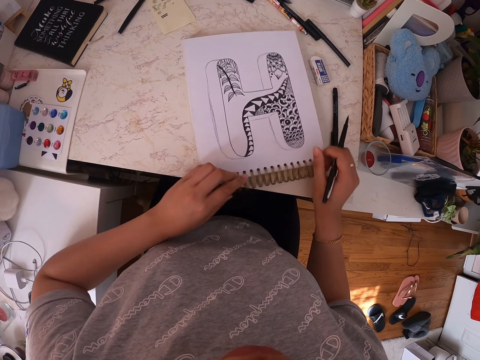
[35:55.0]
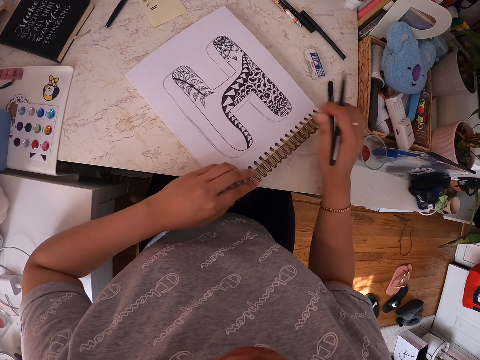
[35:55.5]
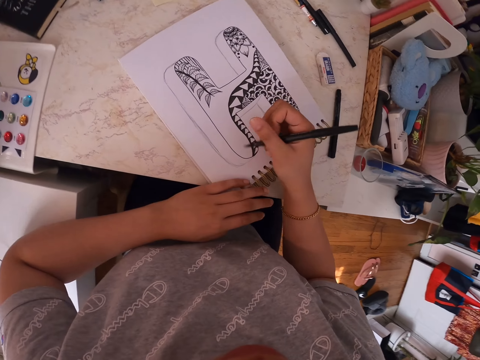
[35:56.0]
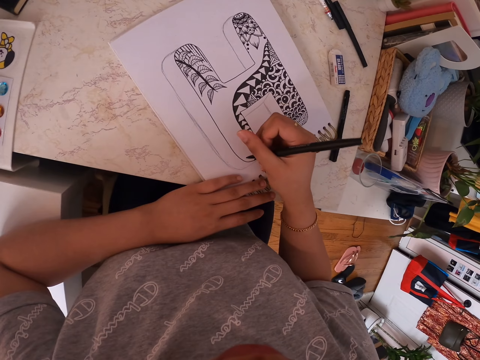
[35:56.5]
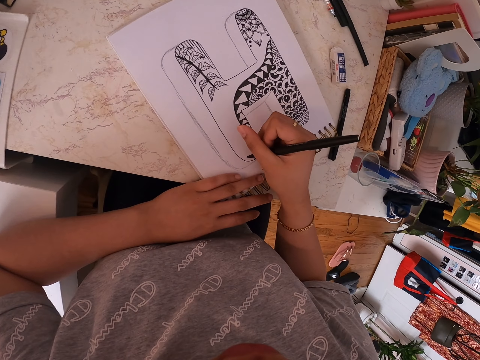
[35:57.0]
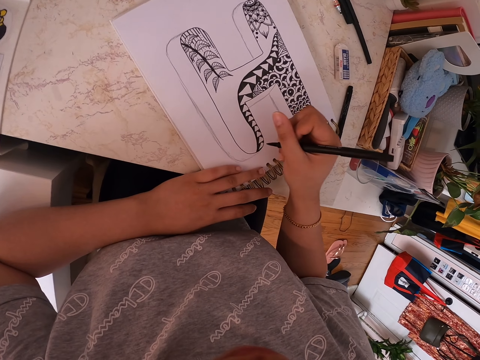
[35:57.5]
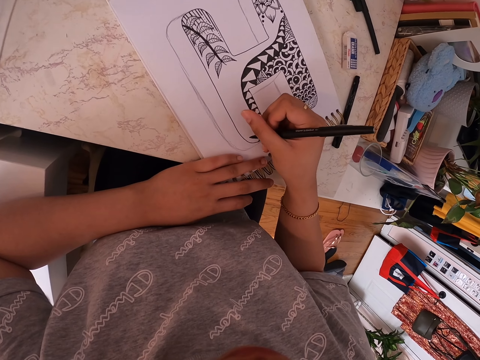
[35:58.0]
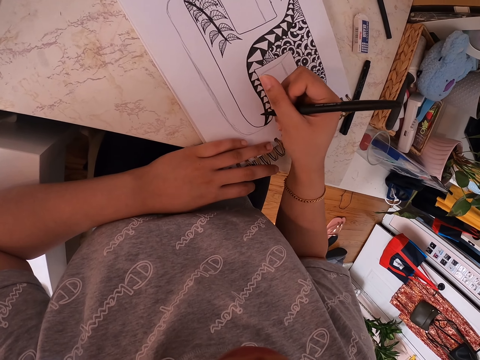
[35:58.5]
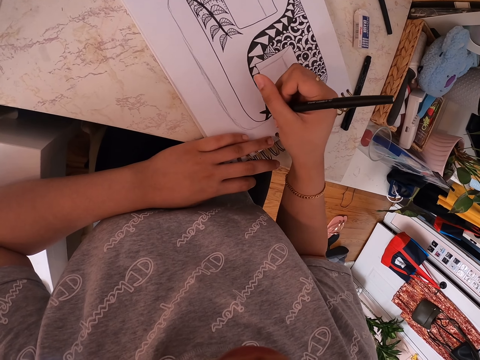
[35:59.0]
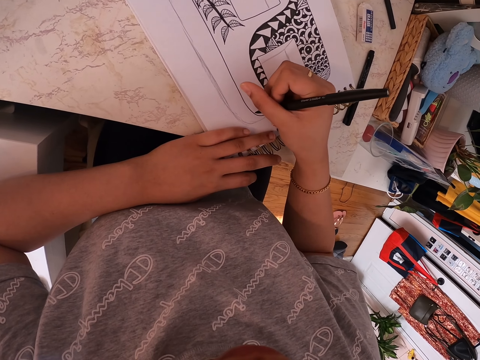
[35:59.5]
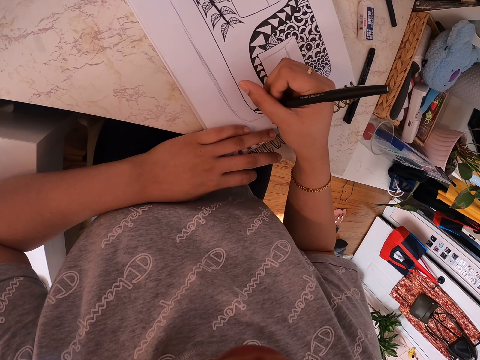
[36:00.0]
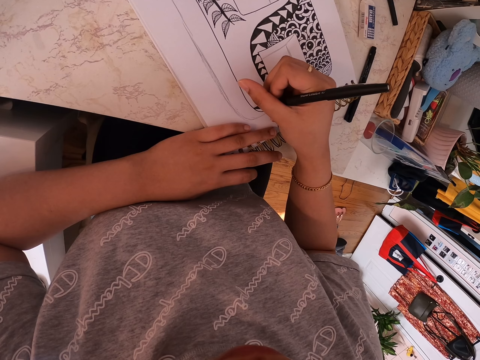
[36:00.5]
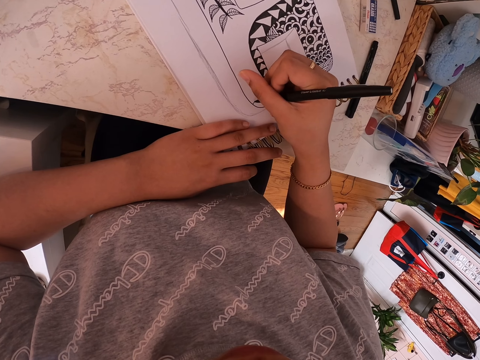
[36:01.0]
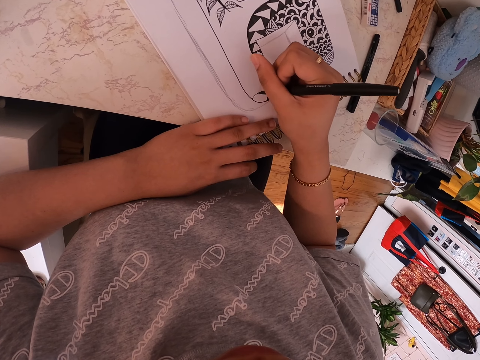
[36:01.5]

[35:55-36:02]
The camera wearer draws on the drawing book using a marker pen.

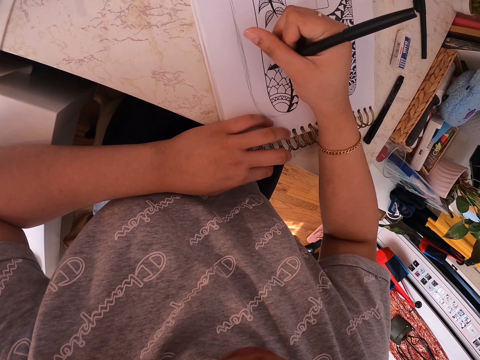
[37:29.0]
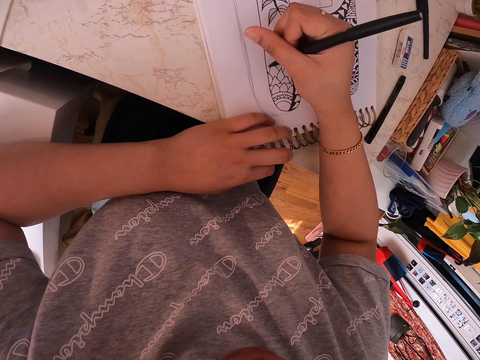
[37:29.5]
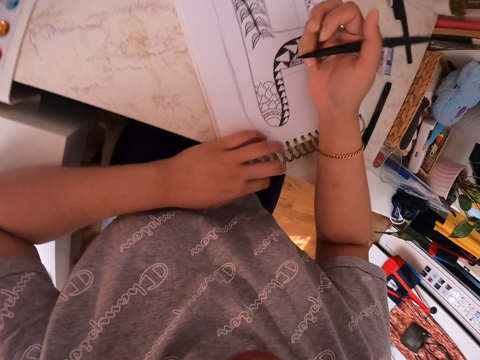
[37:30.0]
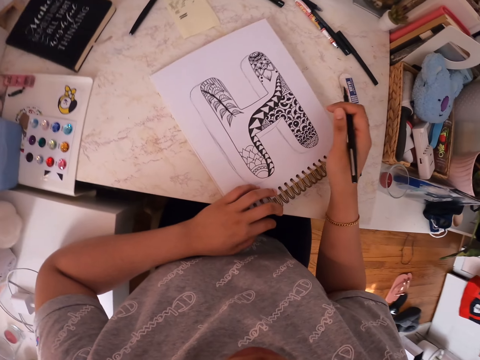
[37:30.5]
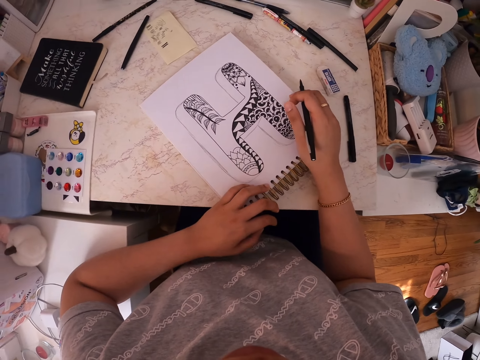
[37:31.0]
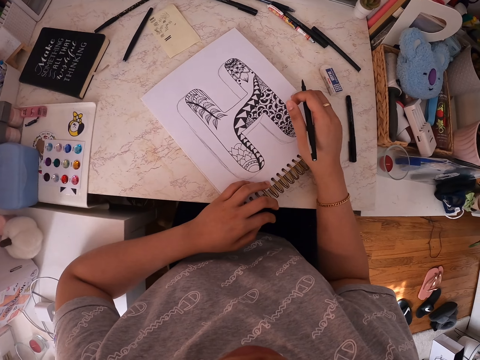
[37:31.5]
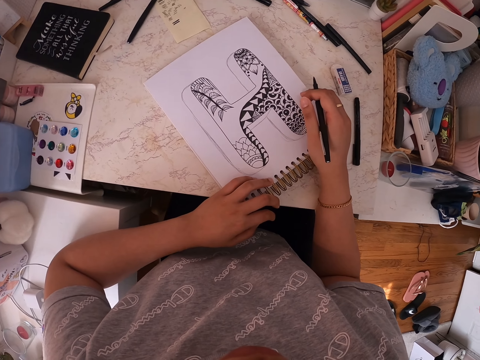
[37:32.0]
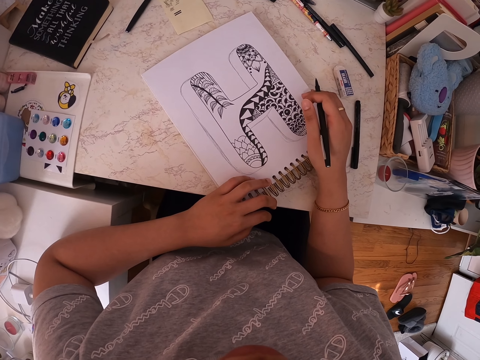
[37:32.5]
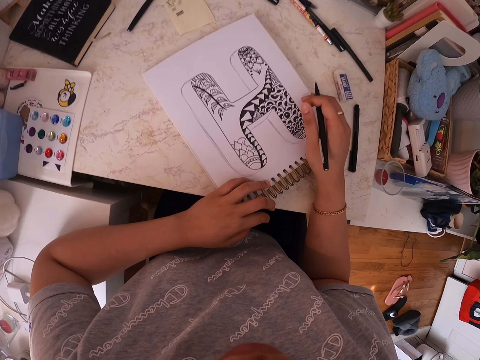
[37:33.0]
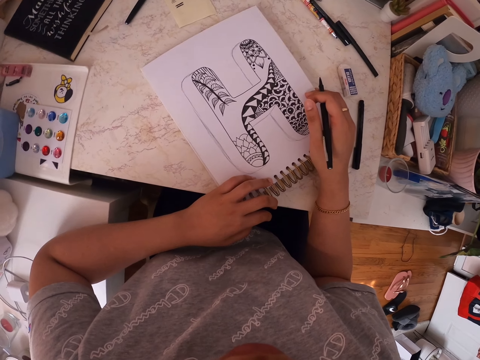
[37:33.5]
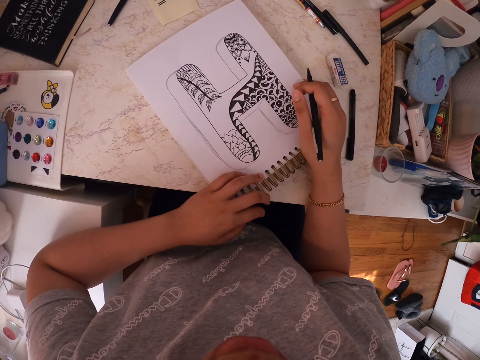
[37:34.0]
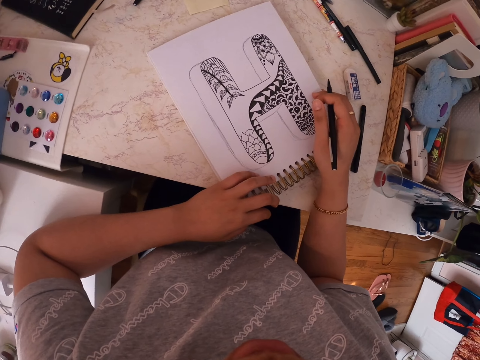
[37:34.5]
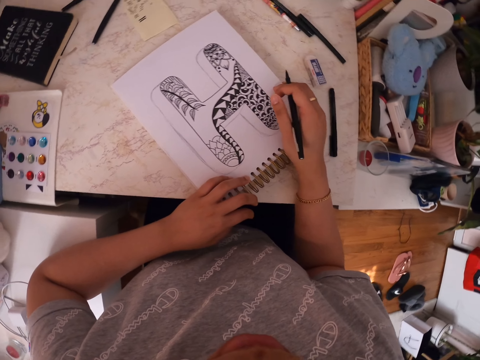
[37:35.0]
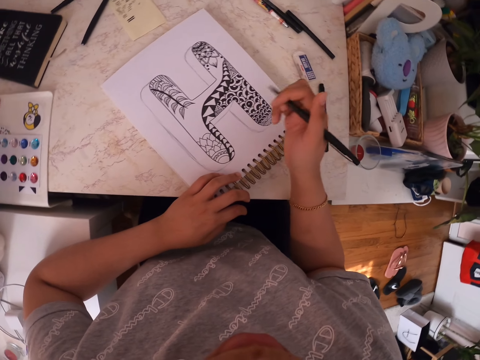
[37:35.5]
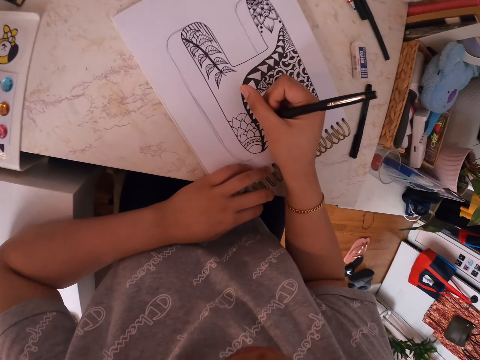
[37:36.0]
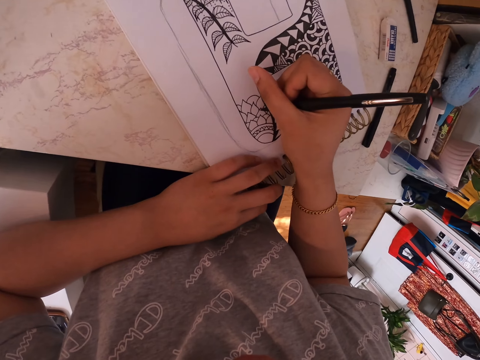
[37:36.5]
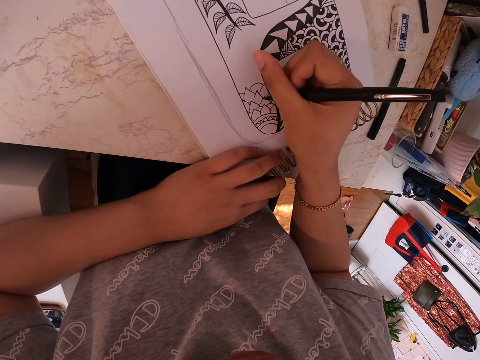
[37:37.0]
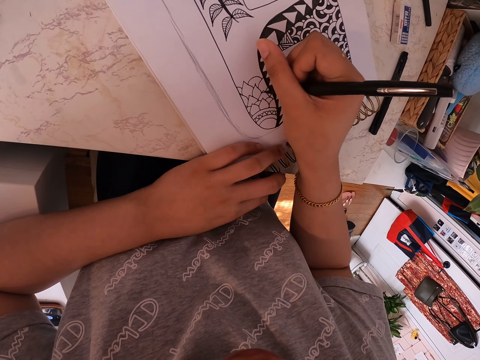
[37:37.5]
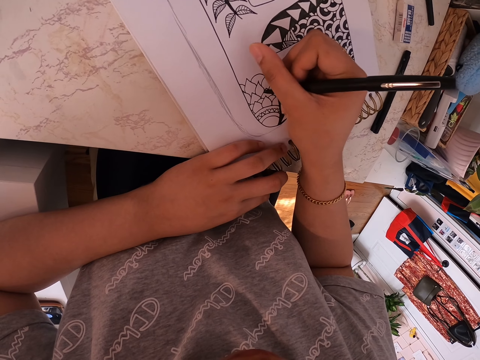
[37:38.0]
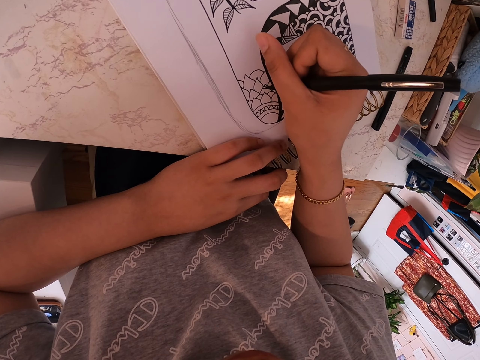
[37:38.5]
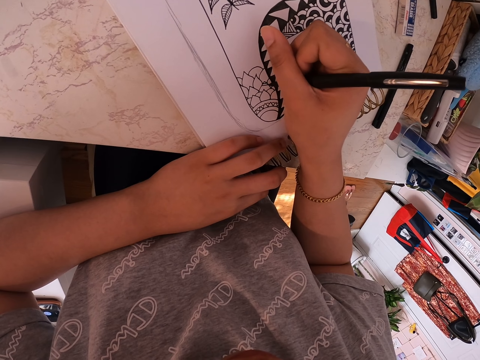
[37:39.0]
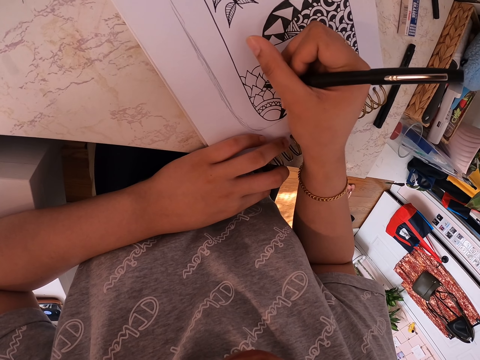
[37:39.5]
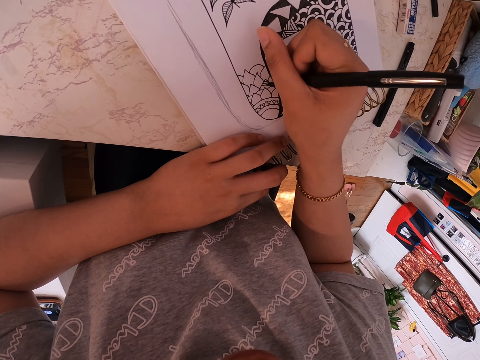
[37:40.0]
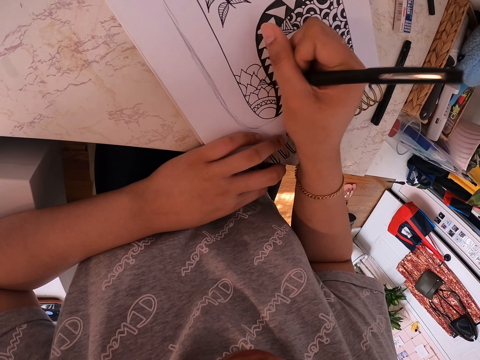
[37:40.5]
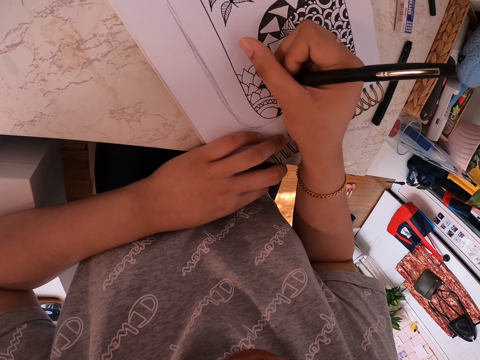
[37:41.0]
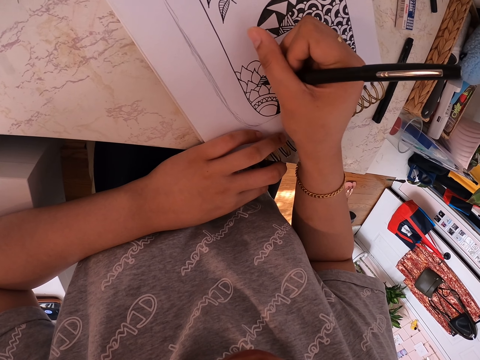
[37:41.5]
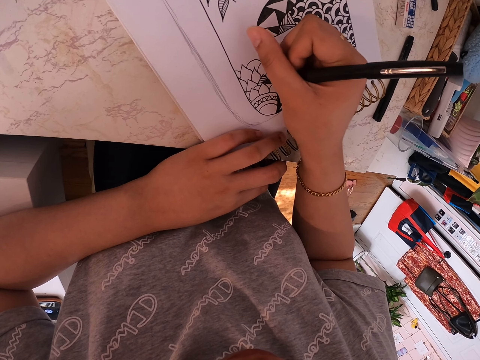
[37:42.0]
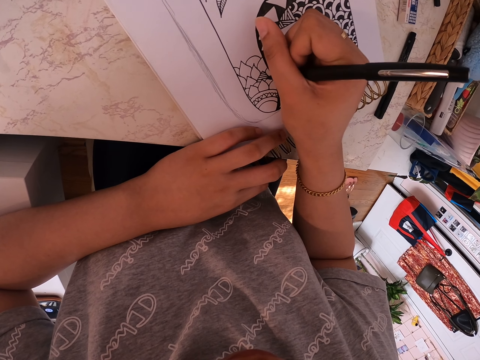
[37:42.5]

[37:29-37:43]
The camera wearer stares at a drawing. He puts his hand on the drawing book. He draws on the drawing book using a marker pen.

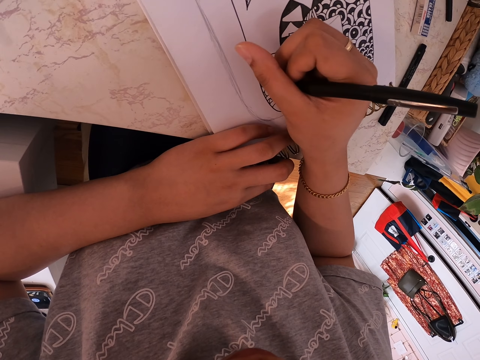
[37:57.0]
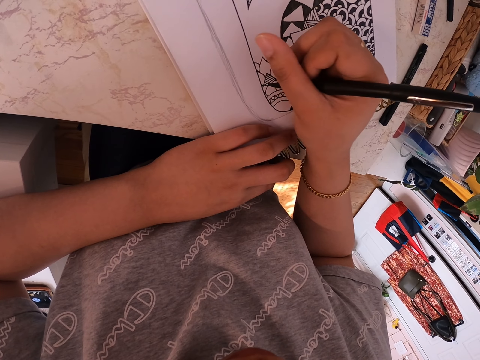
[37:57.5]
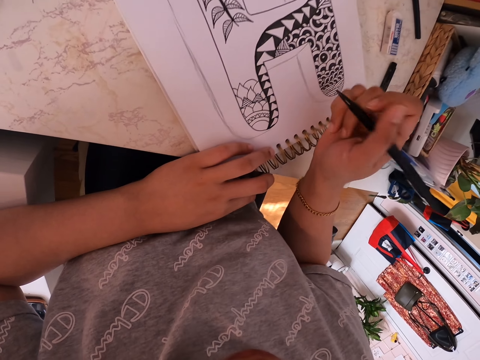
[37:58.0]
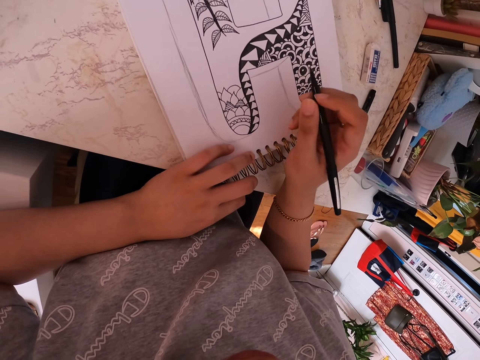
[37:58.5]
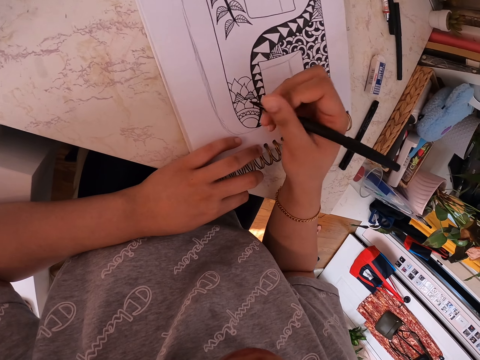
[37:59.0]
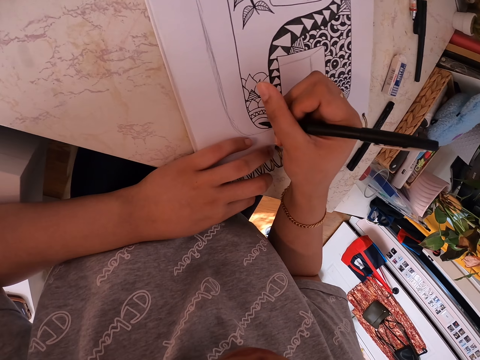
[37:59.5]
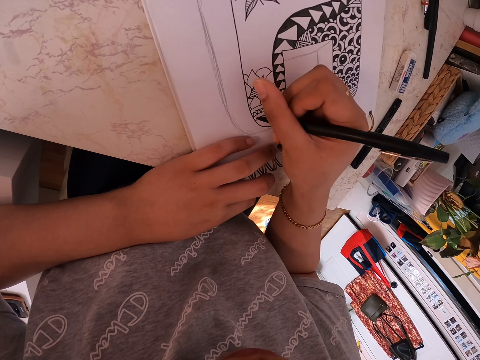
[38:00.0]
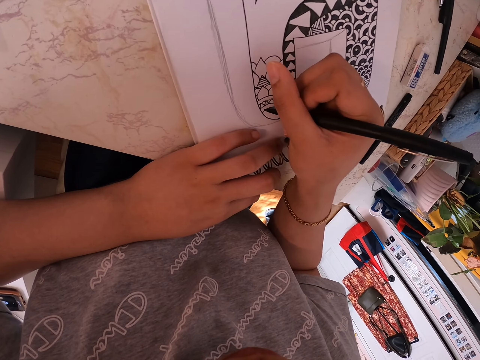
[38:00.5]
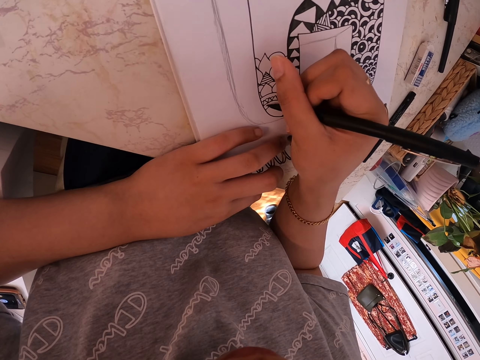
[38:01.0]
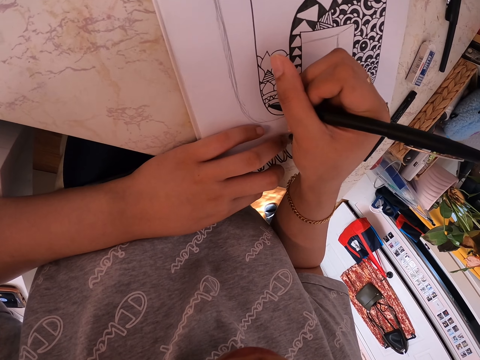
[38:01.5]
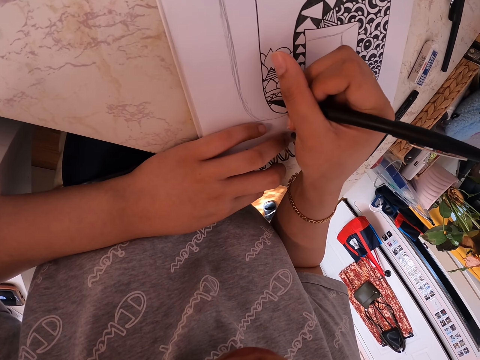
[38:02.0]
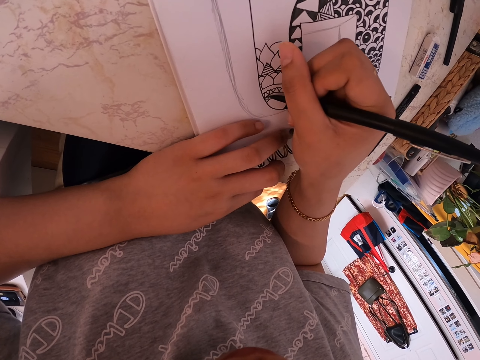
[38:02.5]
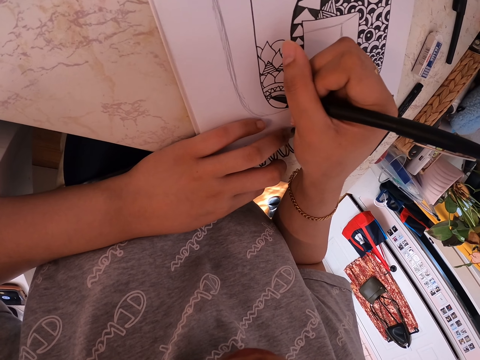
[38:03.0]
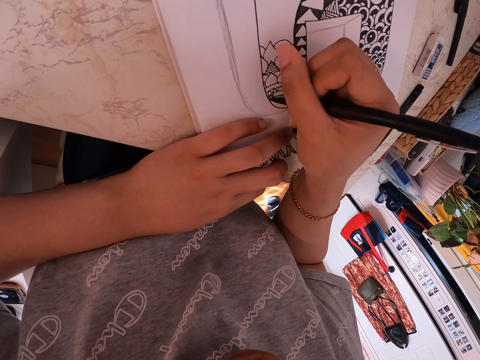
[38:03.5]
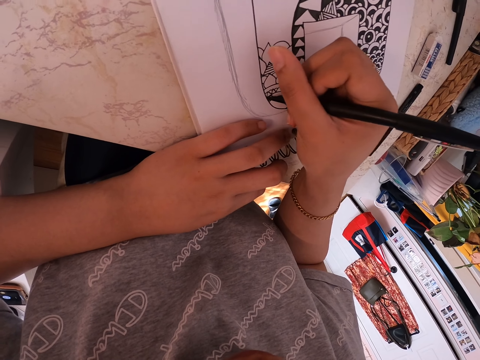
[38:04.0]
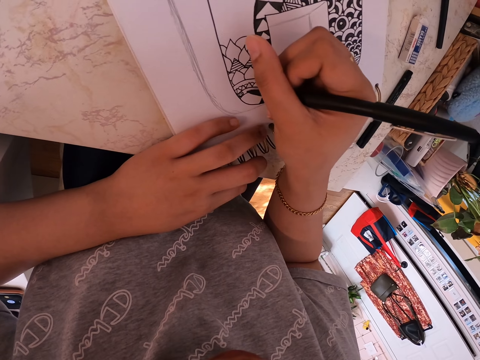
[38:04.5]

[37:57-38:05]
The camera wearer pushes the drawing book. They draw on the drawing book using a marker pen.
